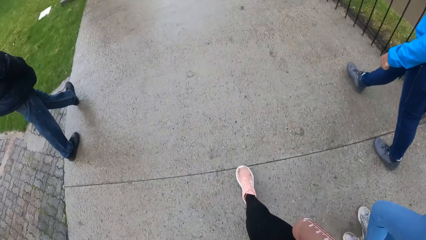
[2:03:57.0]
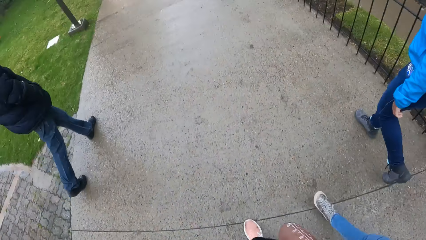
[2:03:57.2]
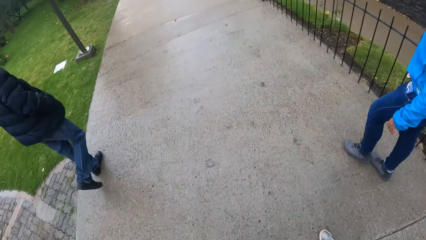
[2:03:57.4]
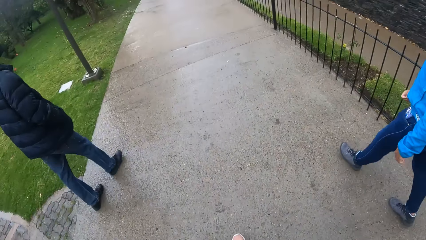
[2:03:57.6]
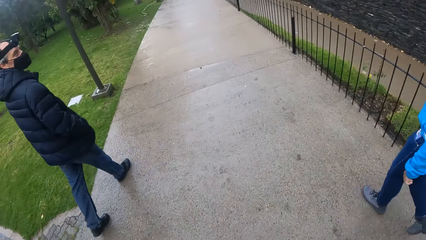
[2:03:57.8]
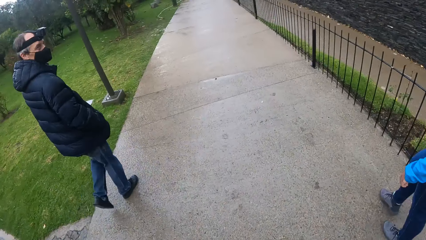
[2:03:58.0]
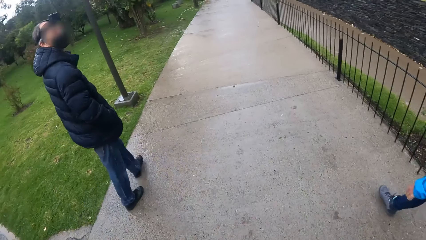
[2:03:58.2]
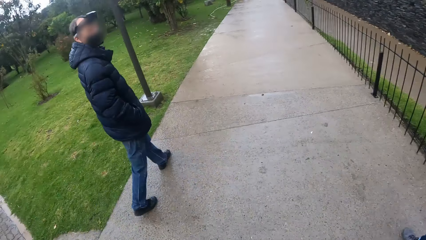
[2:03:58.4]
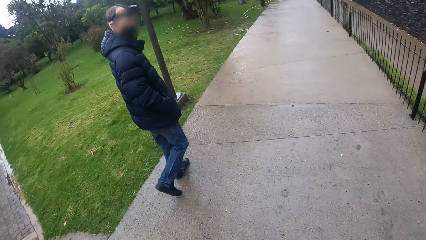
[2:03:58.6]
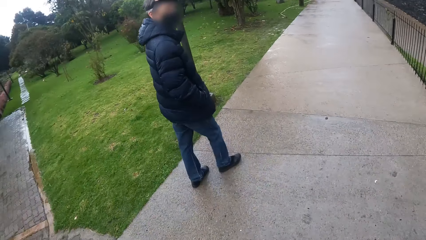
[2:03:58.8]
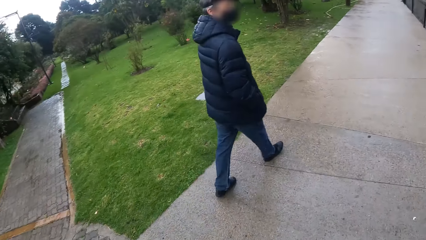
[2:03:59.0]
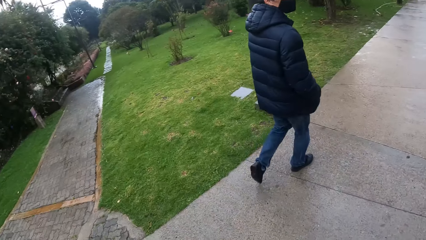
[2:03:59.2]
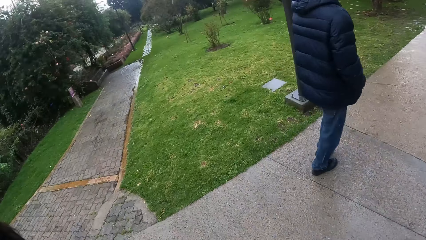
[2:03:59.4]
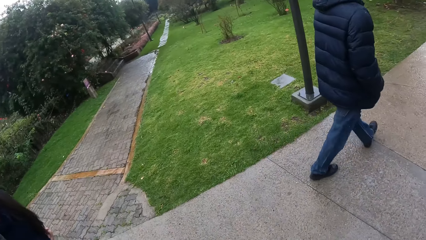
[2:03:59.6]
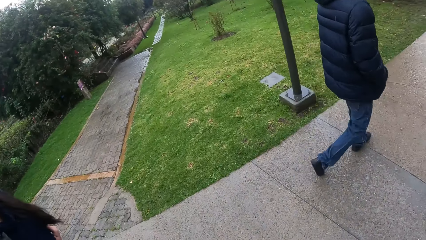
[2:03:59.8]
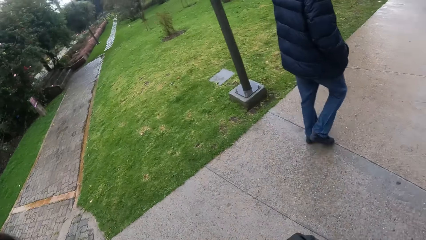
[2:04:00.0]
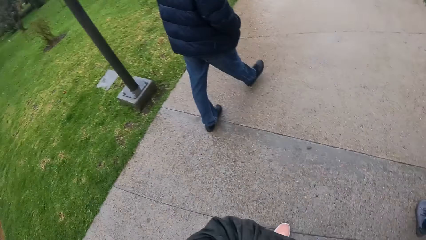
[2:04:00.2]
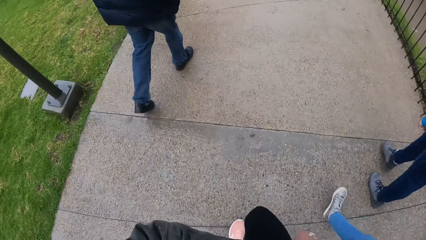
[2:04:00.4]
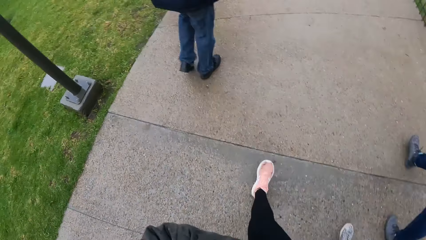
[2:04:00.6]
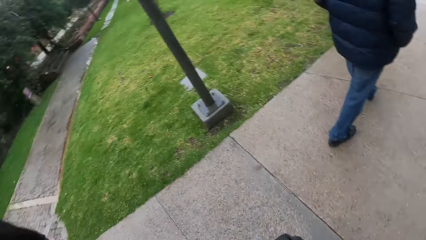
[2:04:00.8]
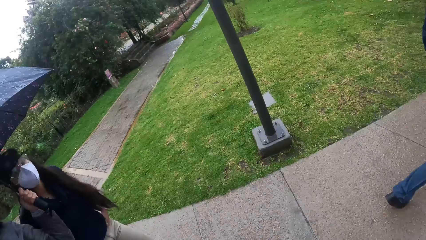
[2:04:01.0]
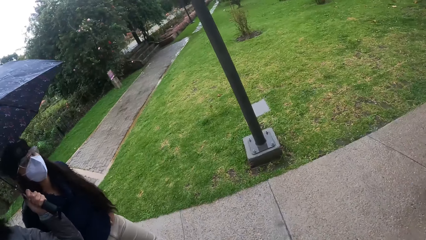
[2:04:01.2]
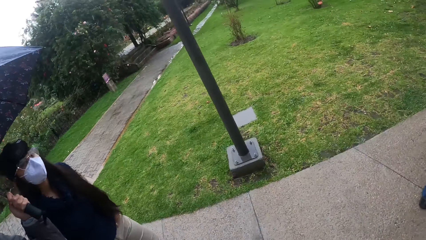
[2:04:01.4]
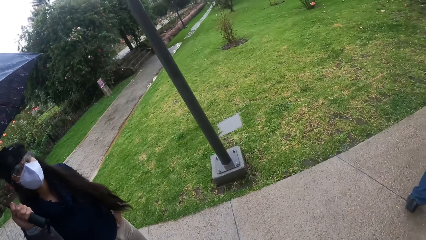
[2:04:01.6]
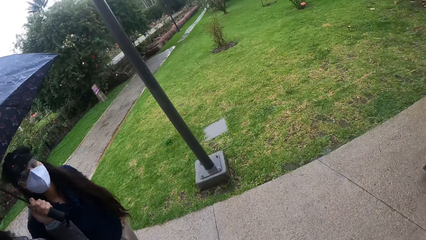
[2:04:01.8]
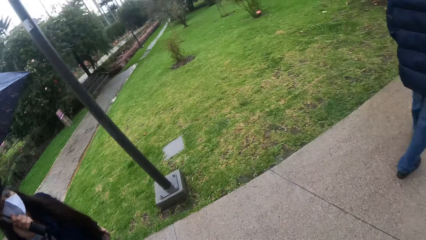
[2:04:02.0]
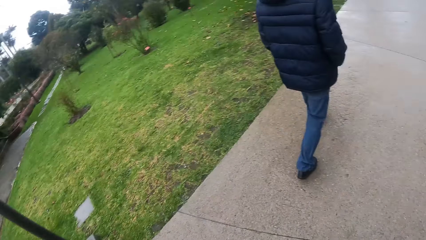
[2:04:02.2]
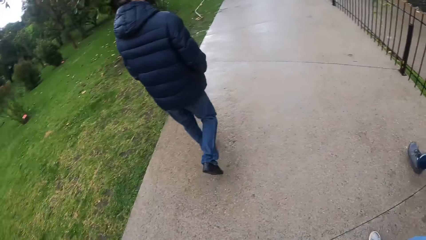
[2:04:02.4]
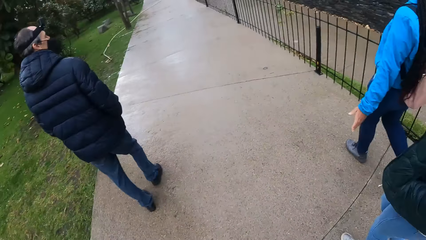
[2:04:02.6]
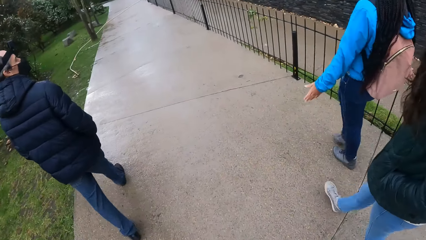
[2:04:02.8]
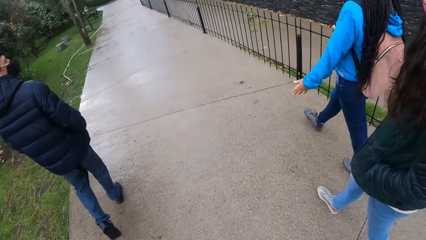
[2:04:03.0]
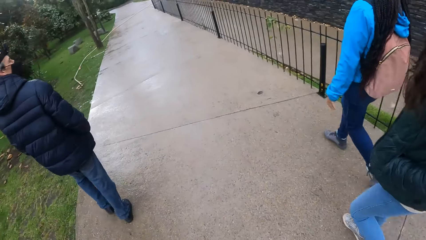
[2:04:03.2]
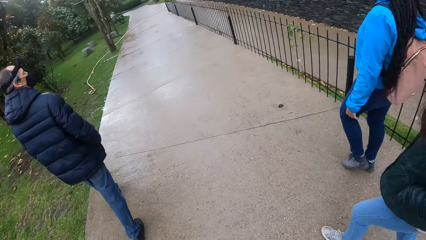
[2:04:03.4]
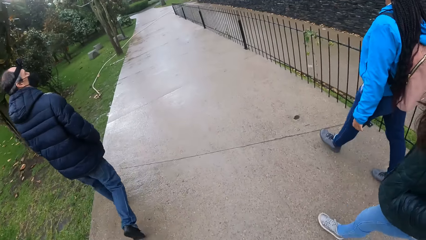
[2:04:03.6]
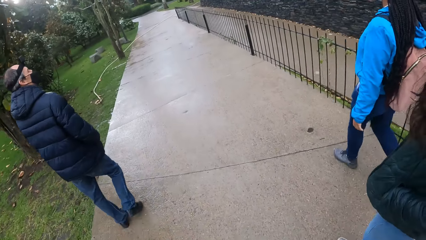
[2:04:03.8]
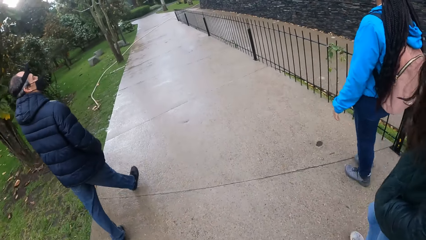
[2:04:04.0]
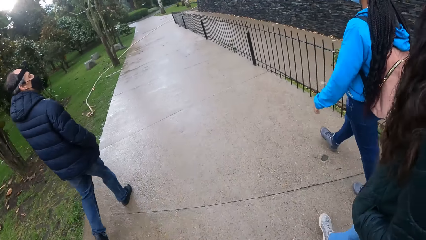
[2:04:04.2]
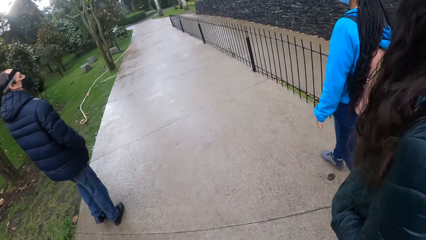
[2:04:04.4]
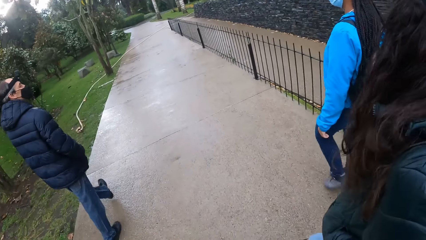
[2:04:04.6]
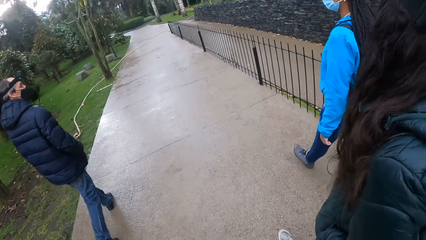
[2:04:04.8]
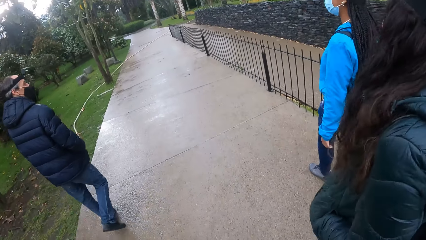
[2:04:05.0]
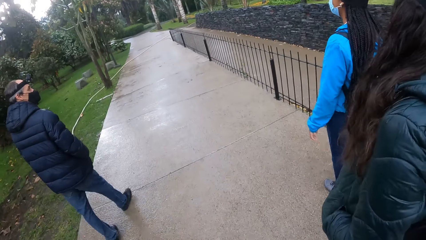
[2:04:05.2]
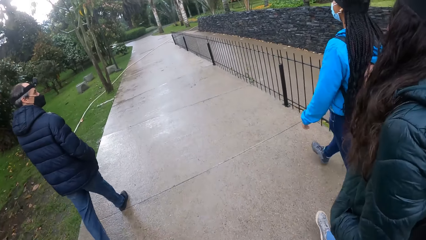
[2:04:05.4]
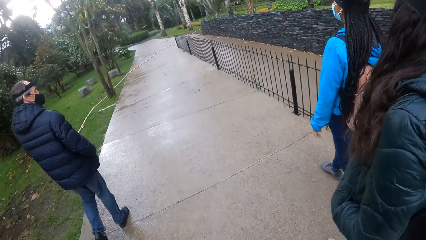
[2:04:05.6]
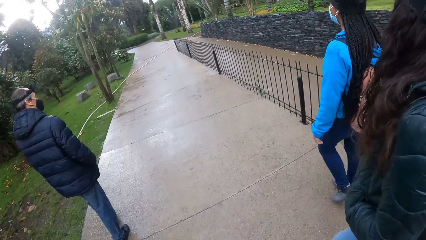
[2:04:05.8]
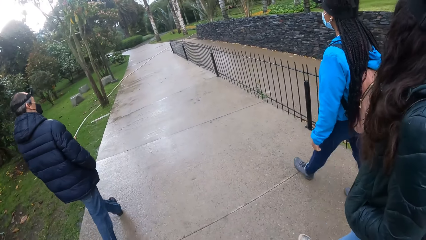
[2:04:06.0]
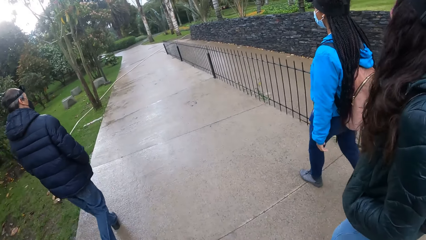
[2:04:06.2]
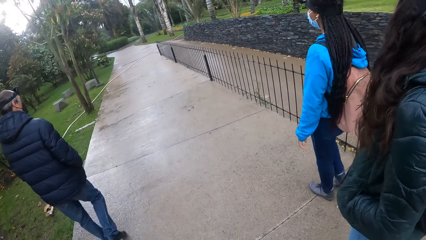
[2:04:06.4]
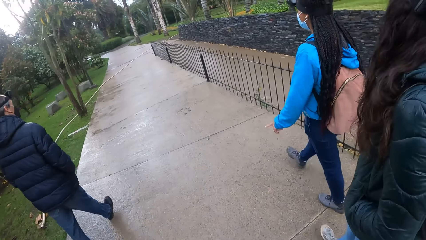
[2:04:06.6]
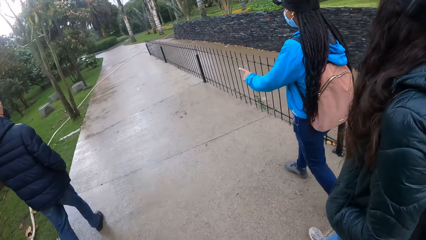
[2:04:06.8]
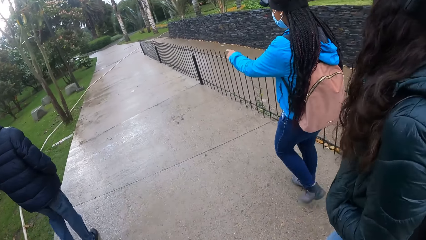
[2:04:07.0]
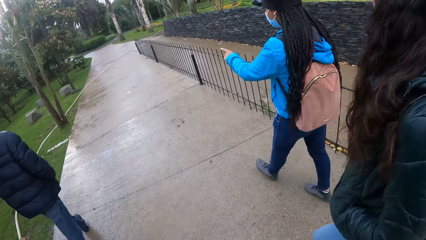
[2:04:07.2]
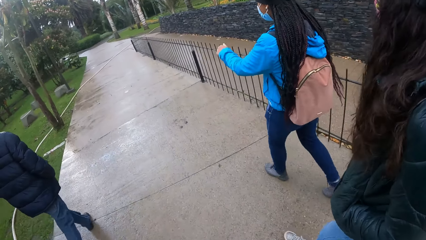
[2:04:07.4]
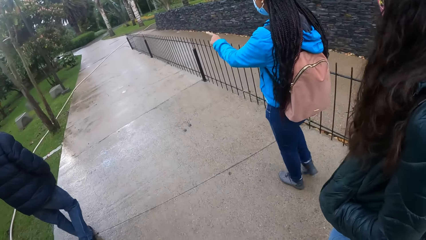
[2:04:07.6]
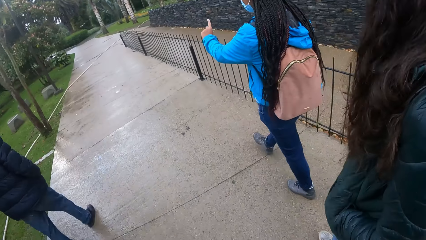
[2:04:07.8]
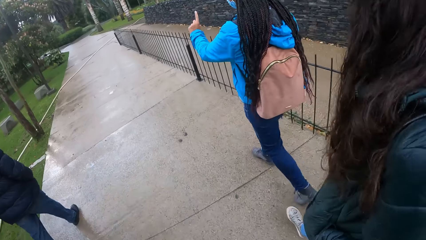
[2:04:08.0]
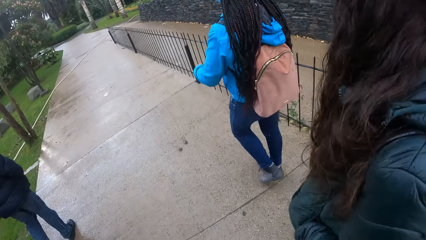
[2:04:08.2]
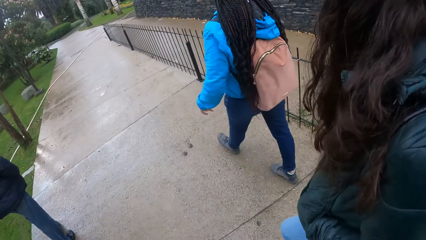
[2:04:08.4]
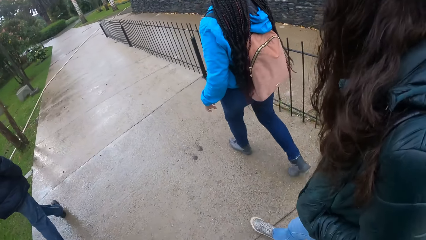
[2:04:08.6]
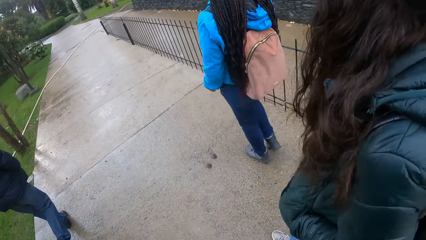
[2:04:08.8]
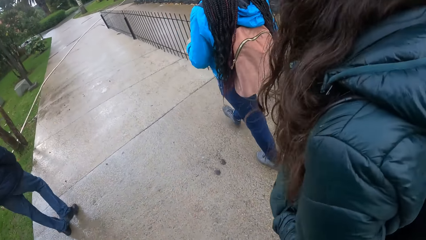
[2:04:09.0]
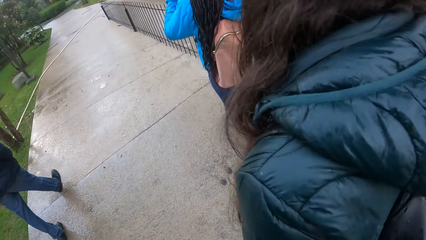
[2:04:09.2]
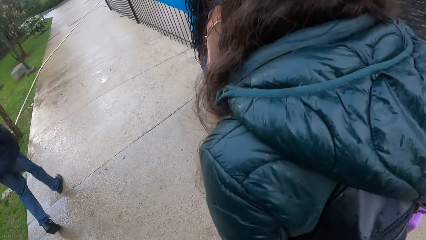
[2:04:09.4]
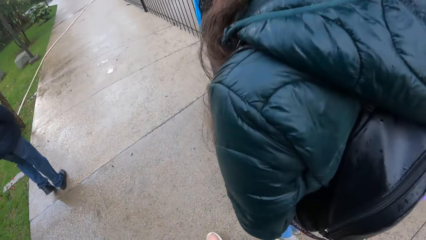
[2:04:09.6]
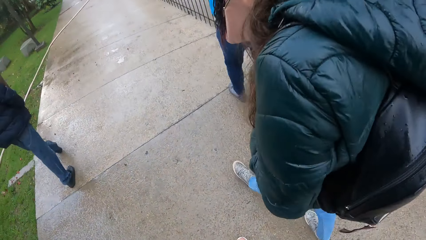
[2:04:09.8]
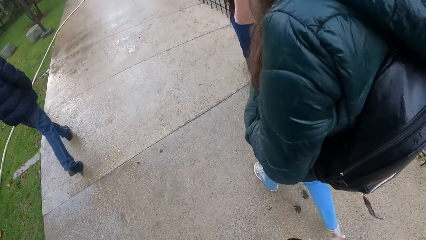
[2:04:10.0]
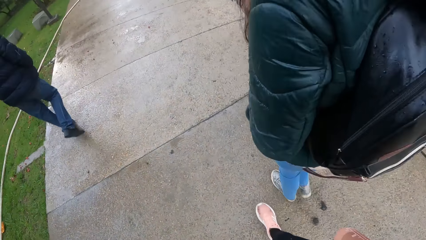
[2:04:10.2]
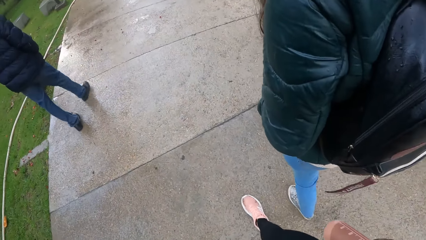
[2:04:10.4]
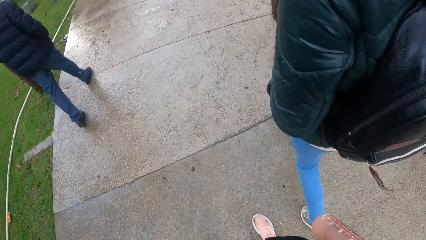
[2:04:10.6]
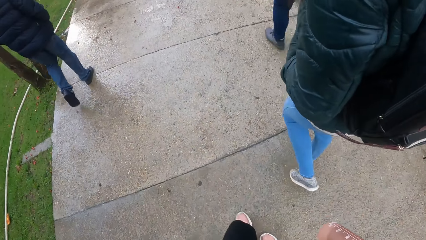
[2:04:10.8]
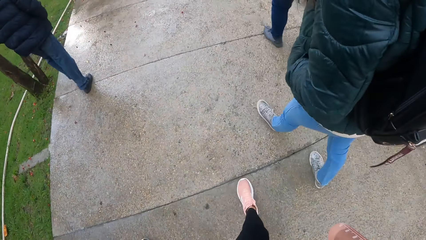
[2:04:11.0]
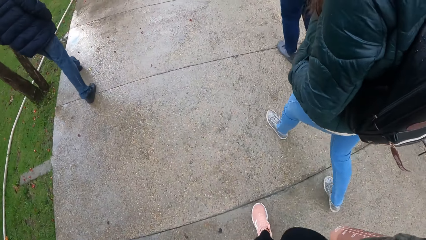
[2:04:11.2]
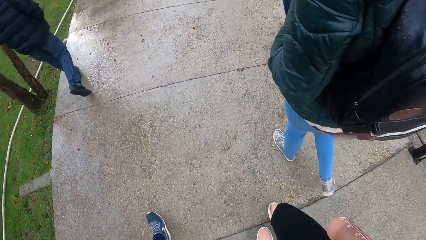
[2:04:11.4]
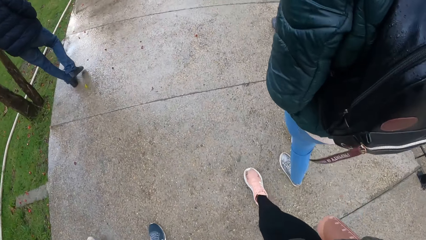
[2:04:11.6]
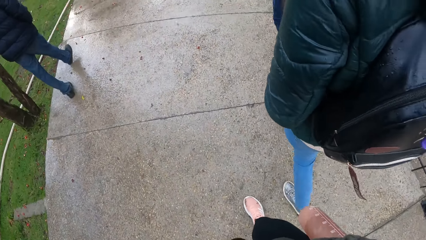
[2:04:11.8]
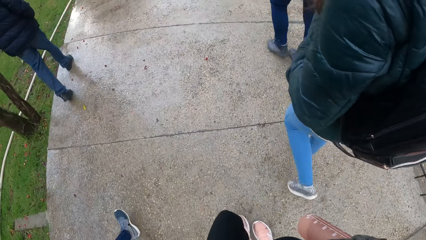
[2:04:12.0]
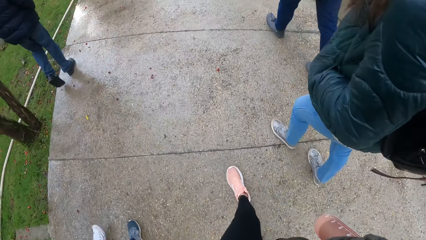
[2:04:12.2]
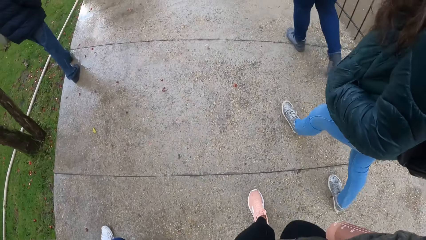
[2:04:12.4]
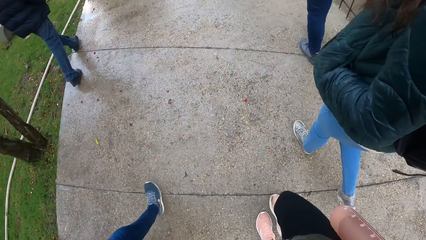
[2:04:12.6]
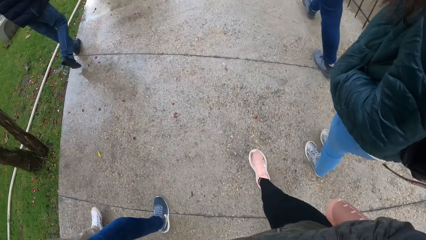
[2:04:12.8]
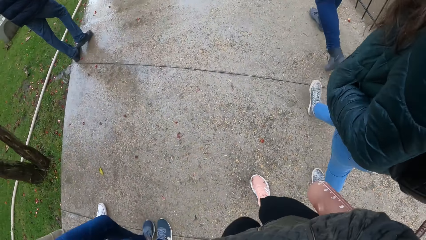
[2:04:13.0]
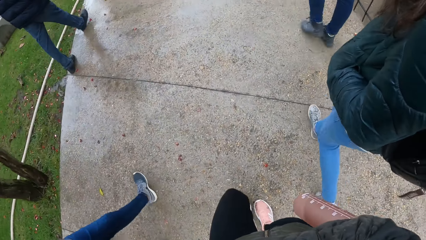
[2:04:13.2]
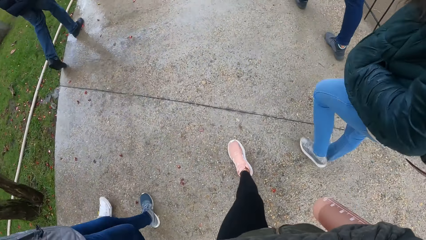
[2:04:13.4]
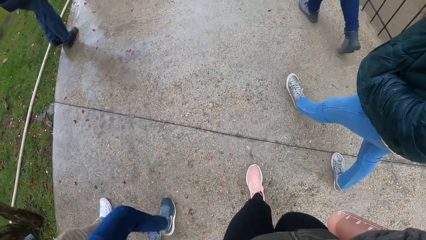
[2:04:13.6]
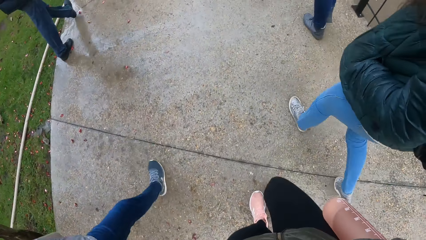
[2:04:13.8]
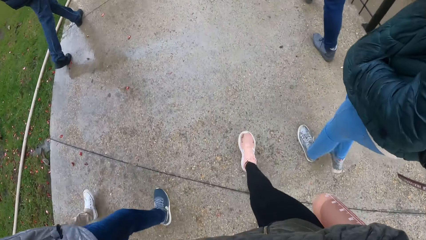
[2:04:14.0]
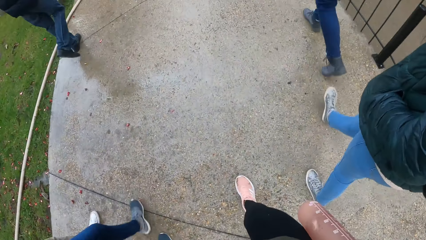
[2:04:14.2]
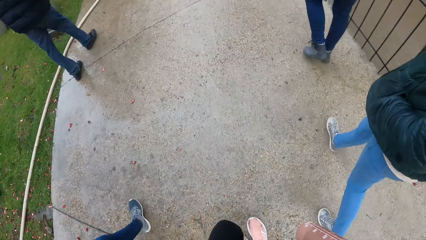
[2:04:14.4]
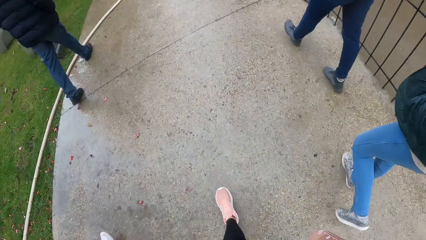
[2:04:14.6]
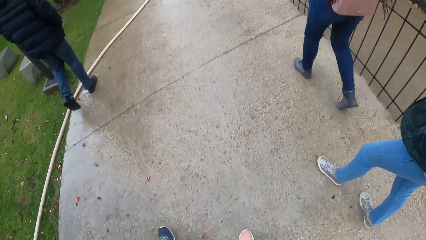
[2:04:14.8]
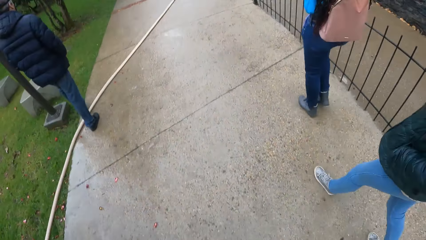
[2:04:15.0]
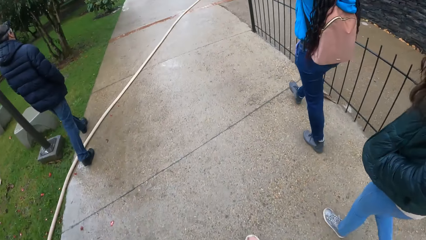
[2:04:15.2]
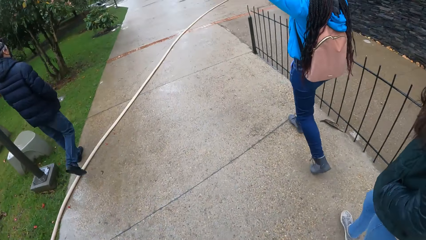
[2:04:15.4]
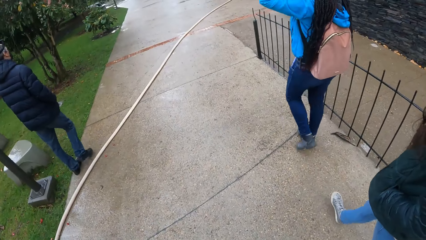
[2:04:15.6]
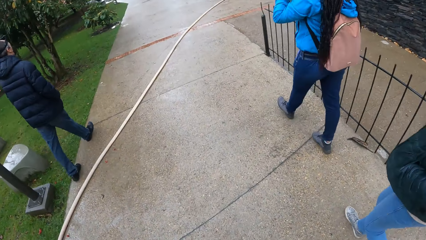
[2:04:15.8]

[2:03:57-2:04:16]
A man nods his head. The camera wearer follows a woman, the man and a second woman on the pathway. A third woman holds an umbrella over her head and a fourth woman. The third woman walks on the walkway. The first woman points at the pathway. The camera wearer follows the first woman, the man and the second woman on the pathway.
